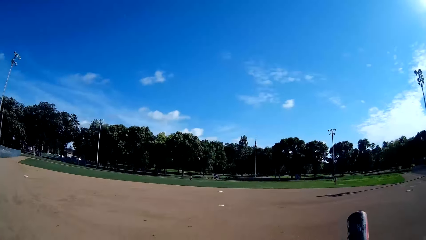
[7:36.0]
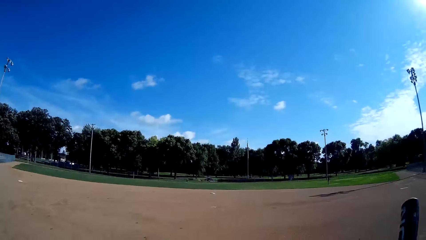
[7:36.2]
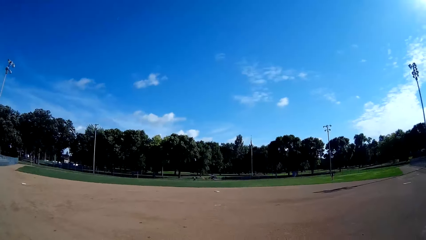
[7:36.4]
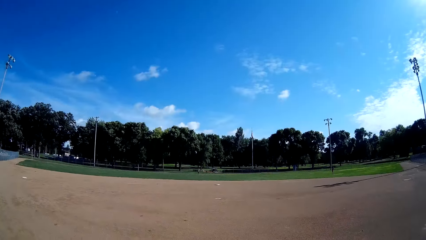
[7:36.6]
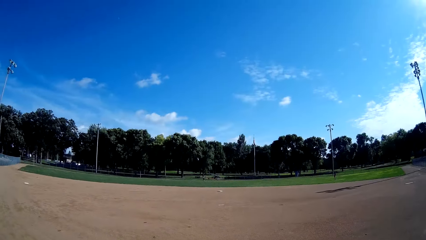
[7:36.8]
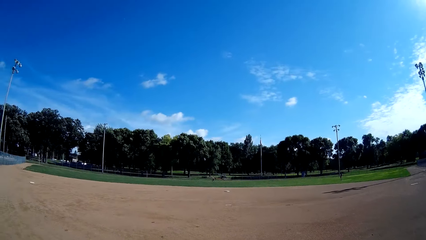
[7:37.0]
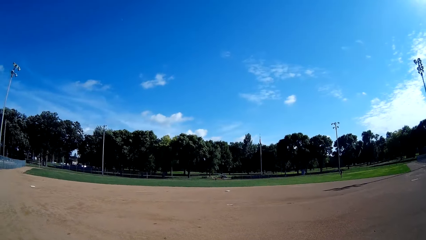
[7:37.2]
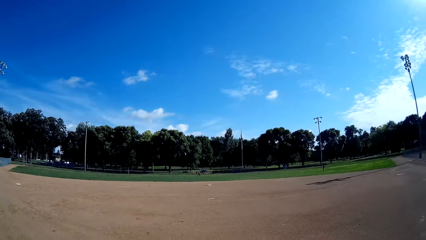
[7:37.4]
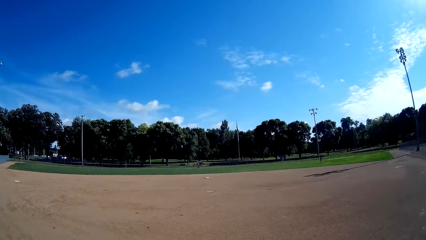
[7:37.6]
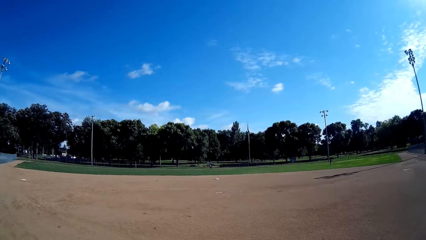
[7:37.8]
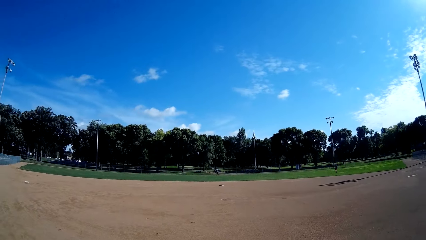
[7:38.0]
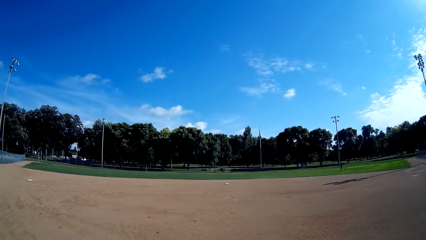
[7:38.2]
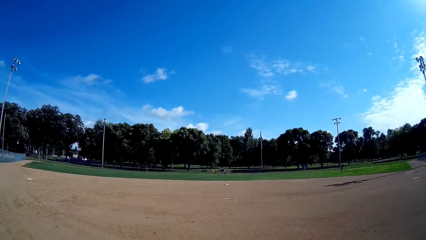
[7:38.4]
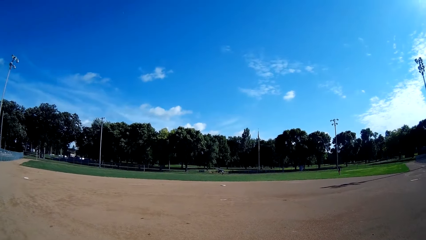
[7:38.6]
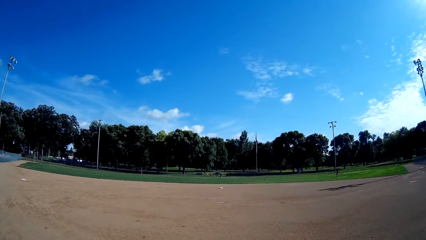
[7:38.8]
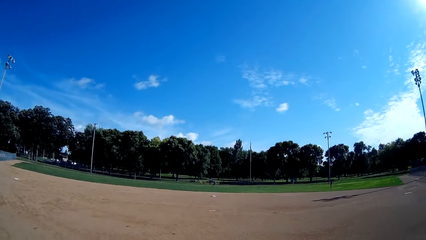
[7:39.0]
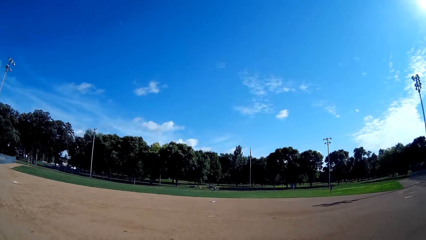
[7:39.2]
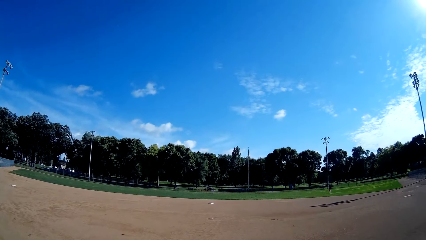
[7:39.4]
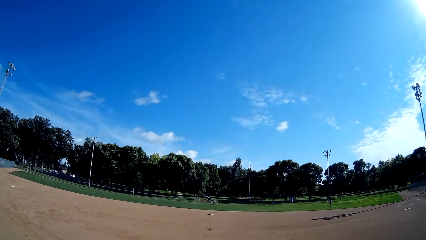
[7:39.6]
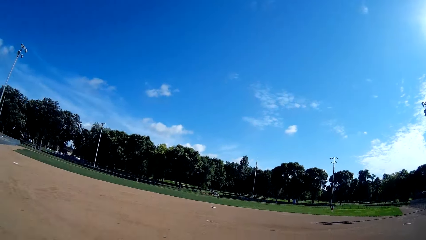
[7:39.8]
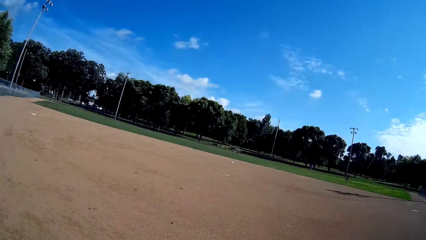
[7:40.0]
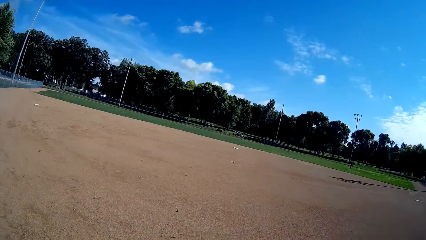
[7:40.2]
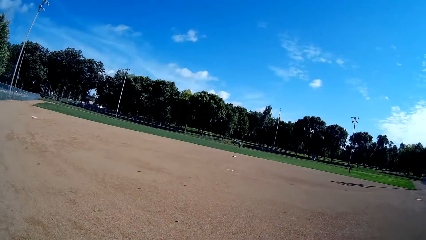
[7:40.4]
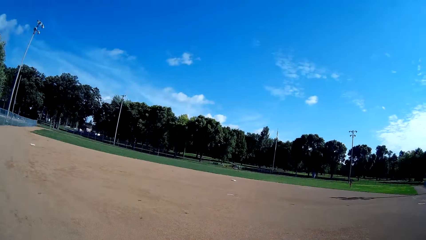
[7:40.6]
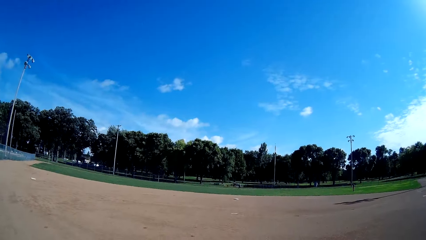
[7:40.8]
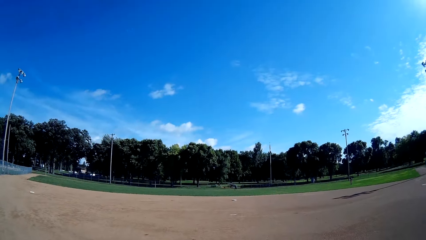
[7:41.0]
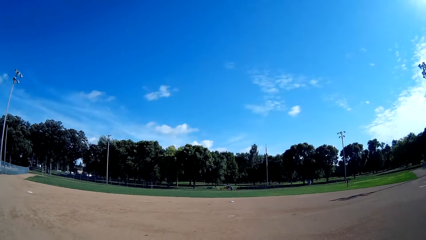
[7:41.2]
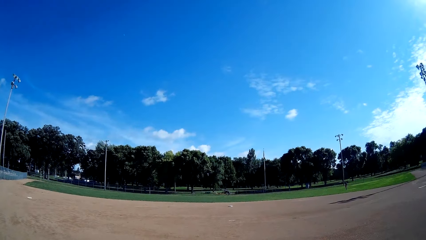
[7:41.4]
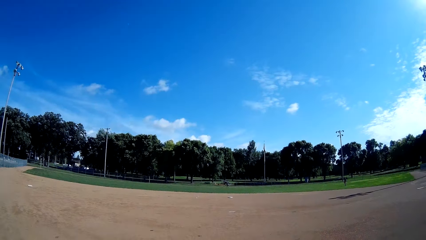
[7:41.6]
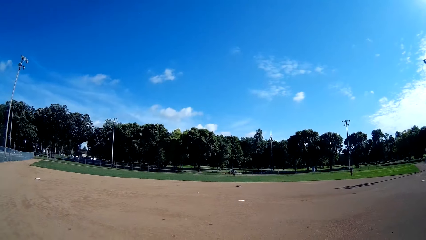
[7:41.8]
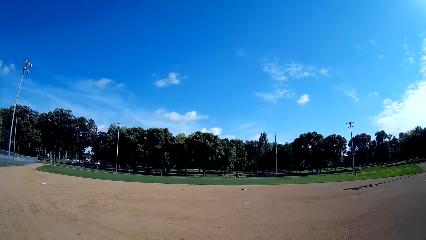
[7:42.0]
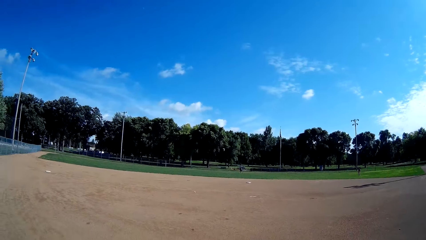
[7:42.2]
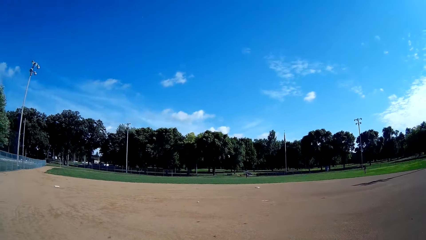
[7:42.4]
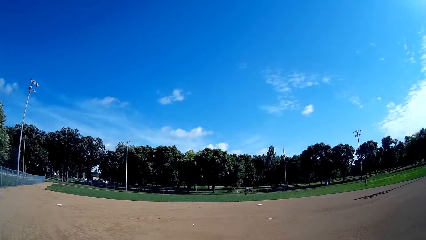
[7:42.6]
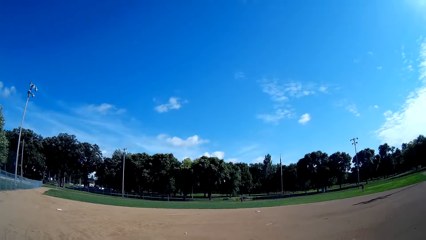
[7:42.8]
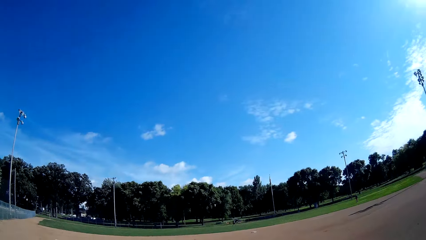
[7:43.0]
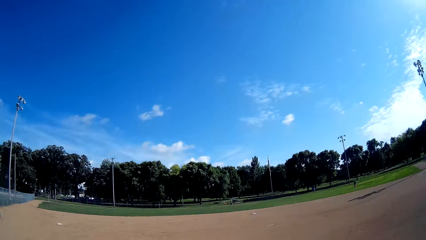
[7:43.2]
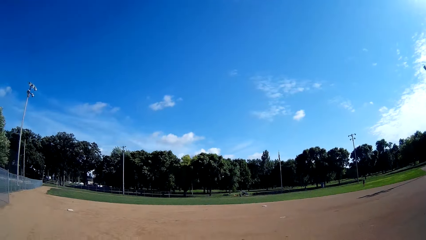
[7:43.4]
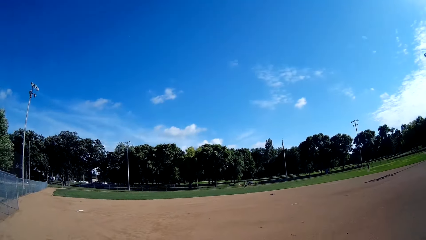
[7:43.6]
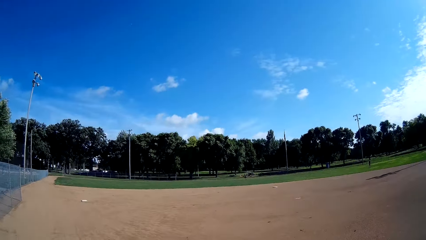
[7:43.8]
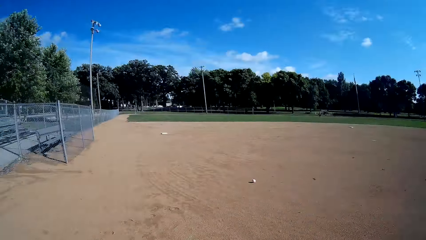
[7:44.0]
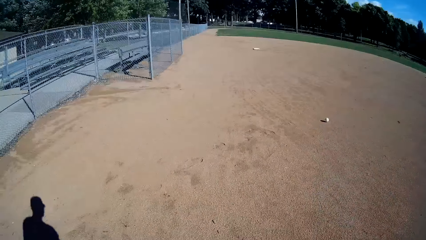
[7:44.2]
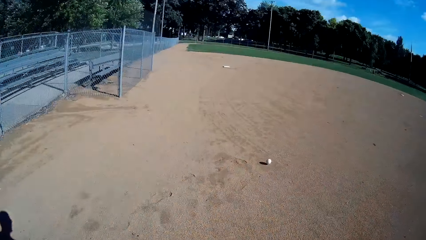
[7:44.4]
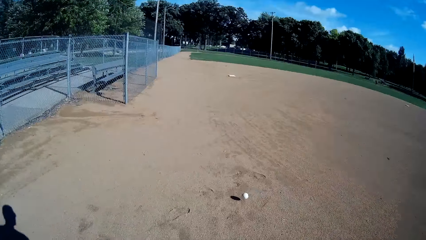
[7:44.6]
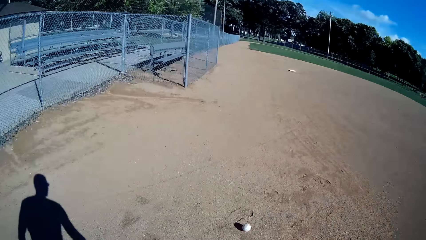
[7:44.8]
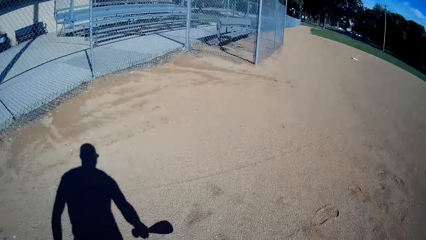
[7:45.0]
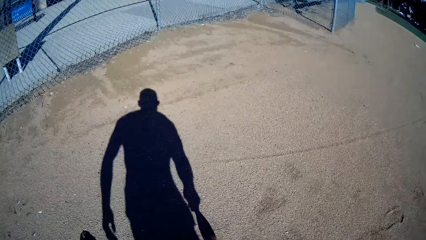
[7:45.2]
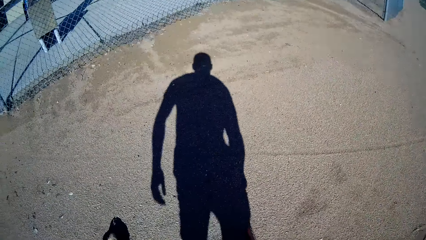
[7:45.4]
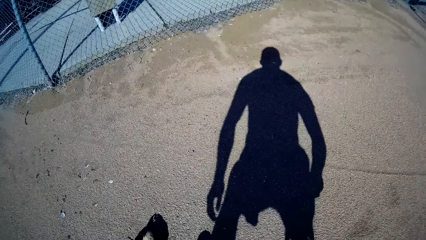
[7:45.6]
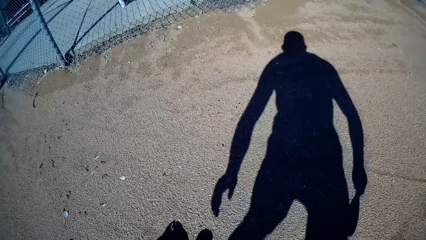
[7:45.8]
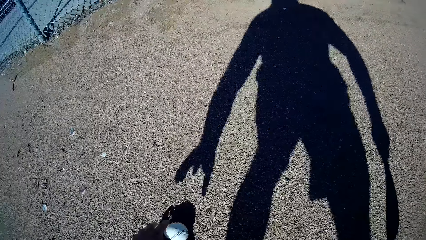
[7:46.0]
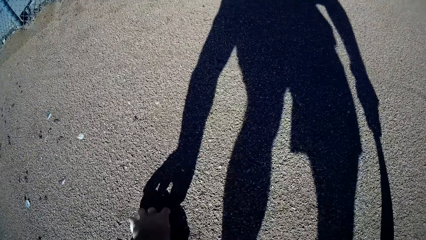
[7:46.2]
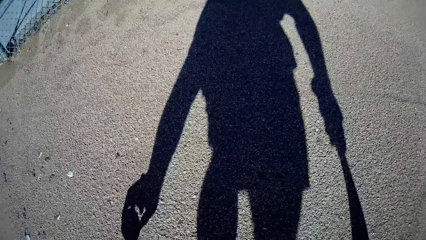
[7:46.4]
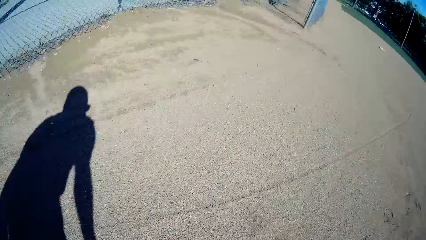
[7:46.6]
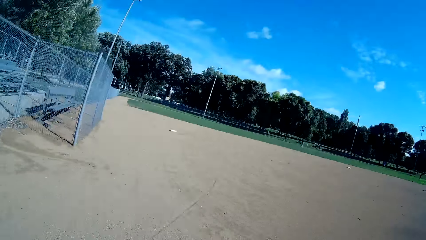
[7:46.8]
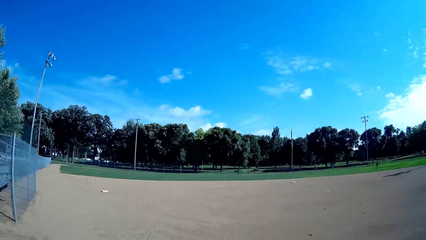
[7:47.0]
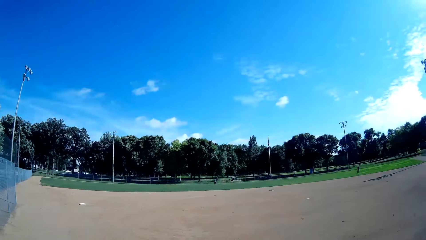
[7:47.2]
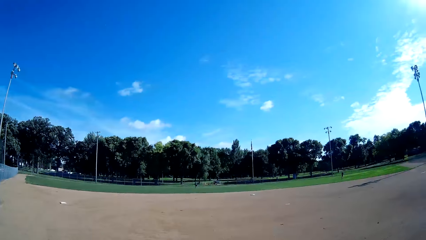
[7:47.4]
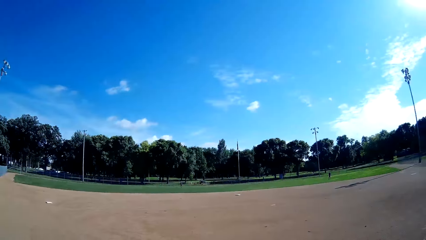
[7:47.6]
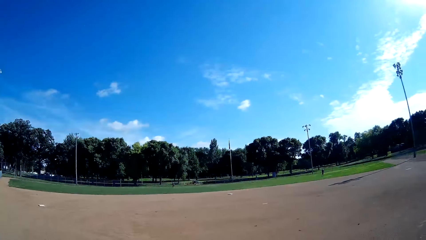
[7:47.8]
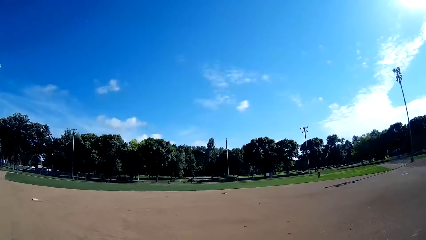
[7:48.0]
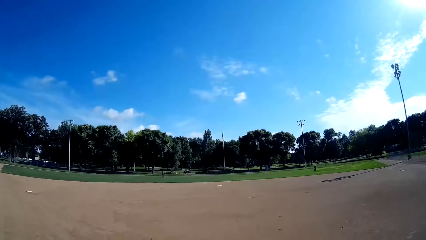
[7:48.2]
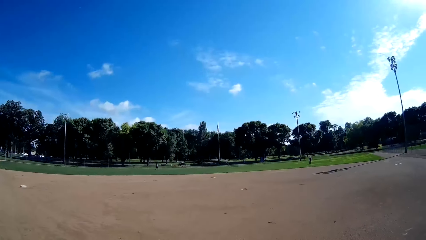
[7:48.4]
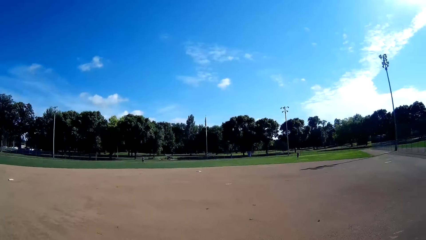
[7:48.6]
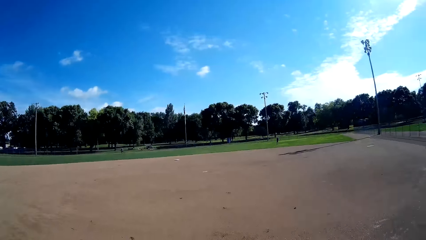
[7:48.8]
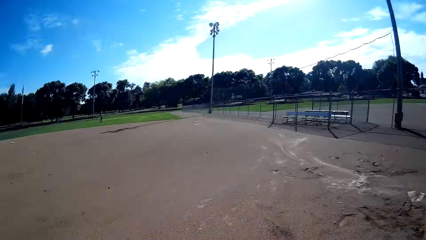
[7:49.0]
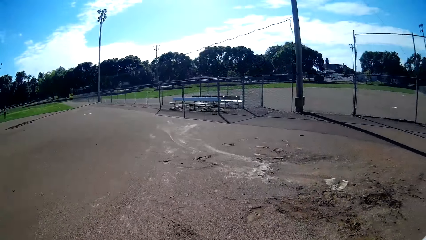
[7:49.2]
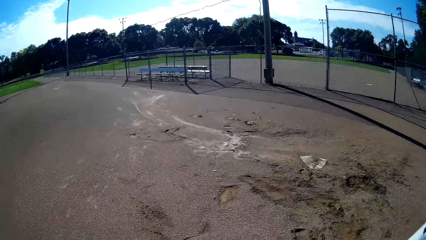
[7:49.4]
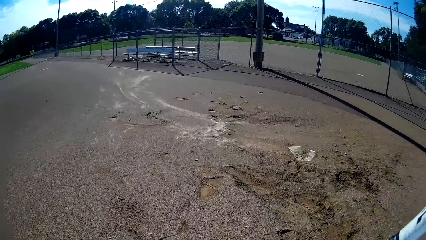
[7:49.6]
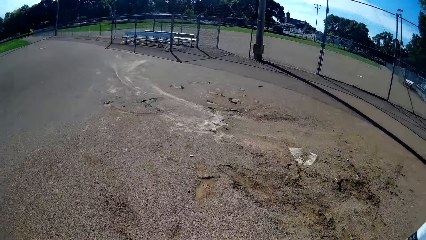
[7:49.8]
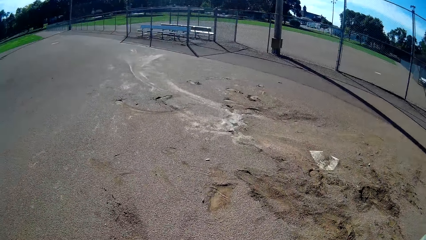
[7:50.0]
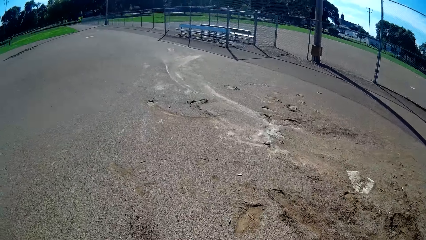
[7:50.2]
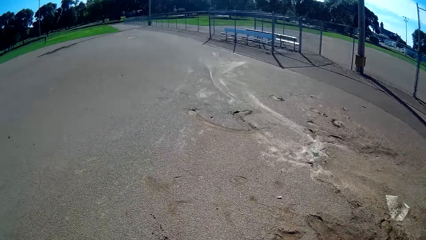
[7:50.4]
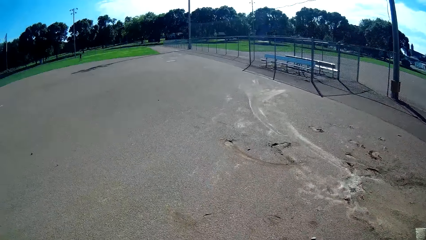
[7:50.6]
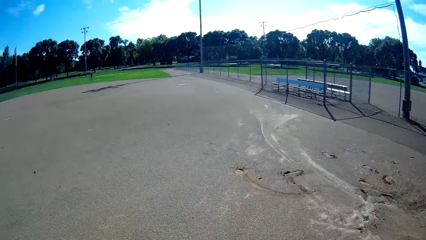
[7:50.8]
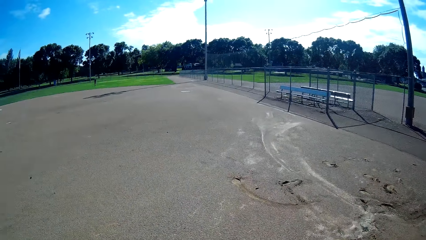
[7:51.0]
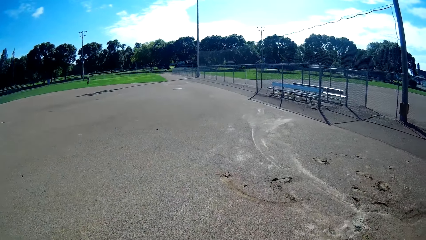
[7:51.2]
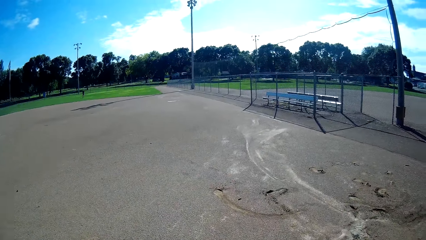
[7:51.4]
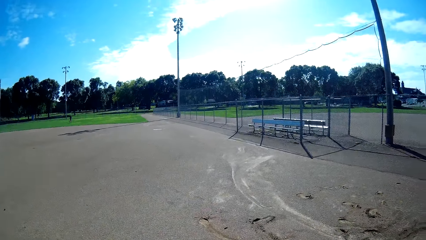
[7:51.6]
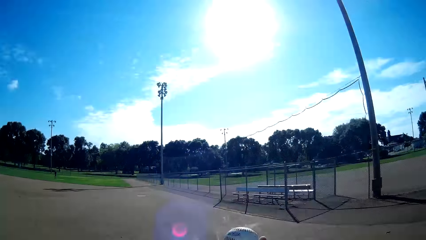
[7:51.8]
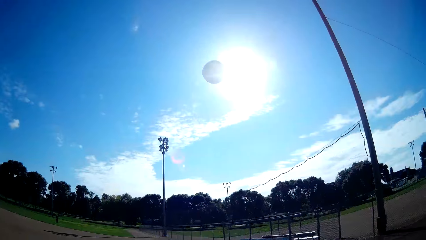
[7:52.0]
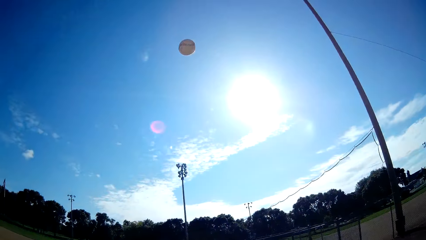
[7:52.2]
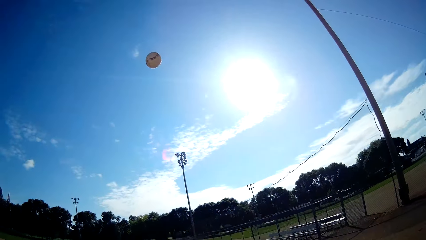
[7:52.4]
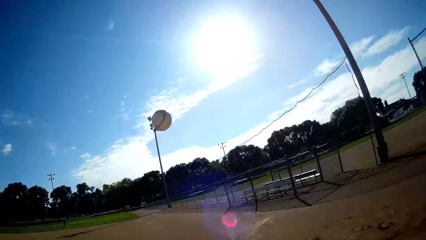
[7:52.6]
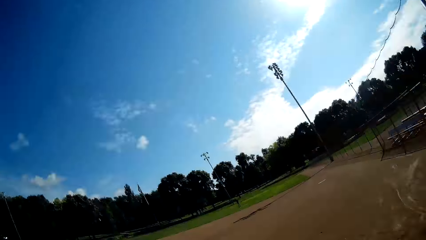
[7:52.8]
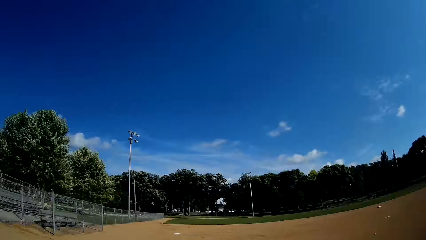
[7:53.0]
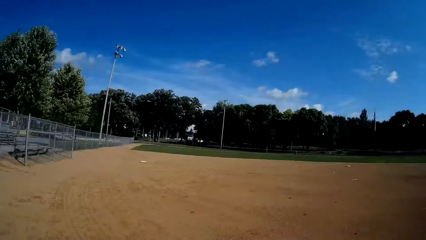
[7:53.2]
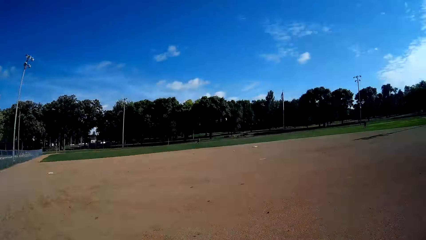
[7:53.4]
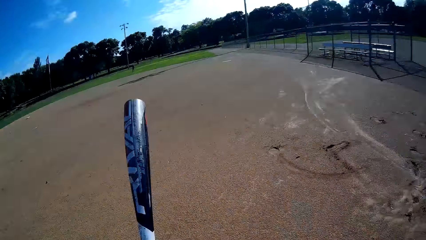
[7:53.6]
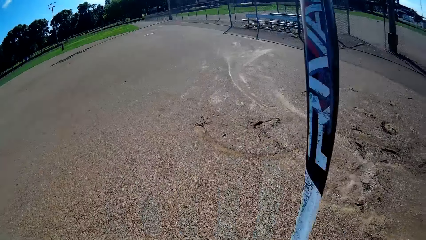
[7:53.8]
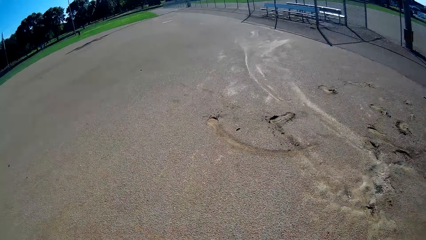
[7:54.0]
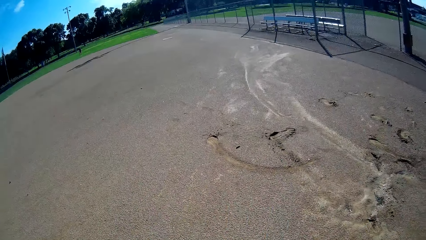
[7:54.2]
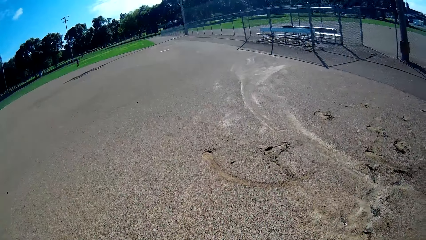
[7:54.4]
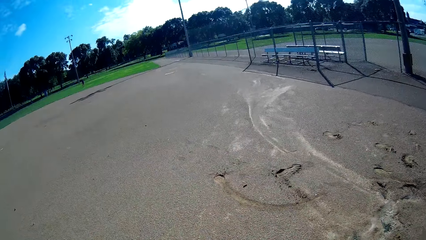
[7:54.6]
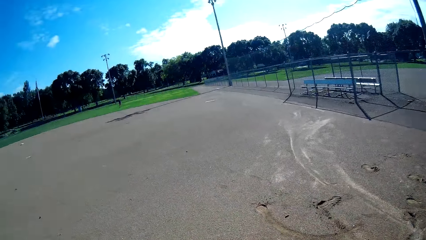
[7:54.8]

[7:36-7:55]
The camera wearer stands on the baseball field. He converses with a man. The man throws the baseball to the camera wearer. The camera wearer picks up the baseball on the ground with his left hand. He walks around the baseball field. He throws the ball into the air and hits the ball with the baseball bat.
